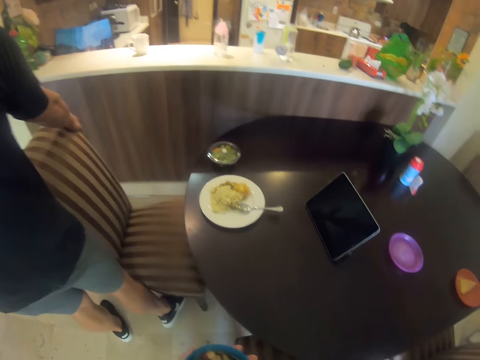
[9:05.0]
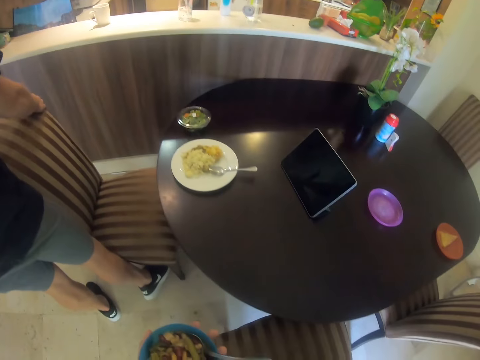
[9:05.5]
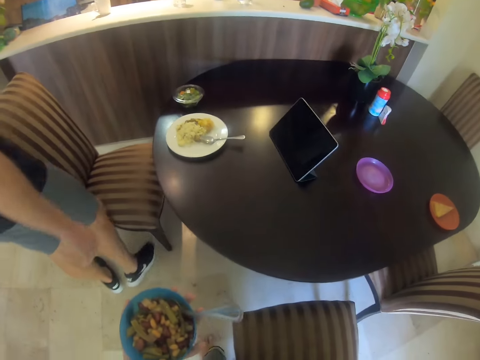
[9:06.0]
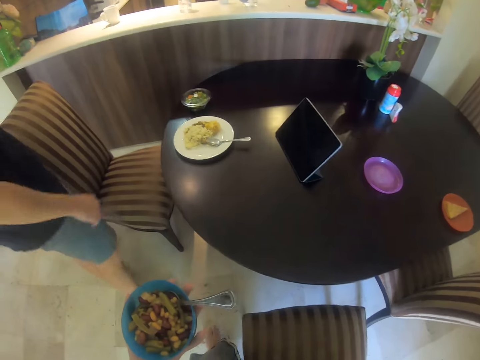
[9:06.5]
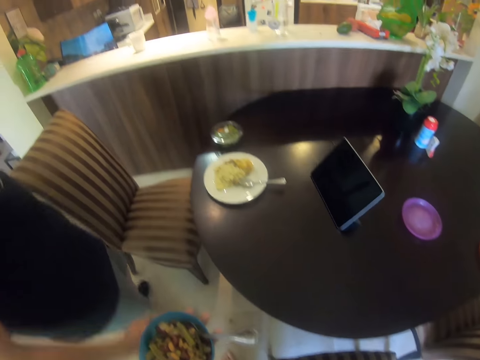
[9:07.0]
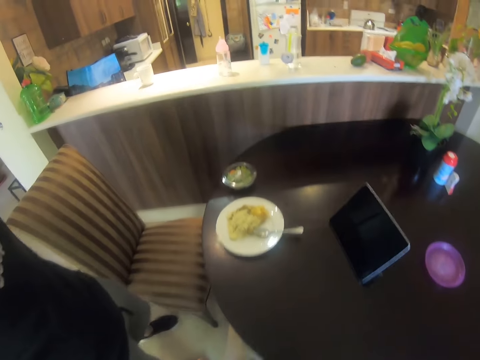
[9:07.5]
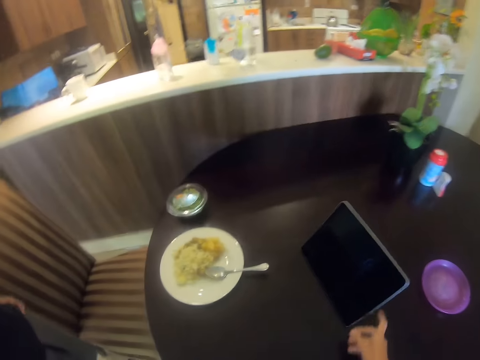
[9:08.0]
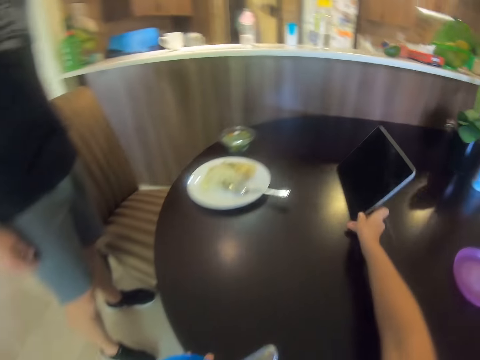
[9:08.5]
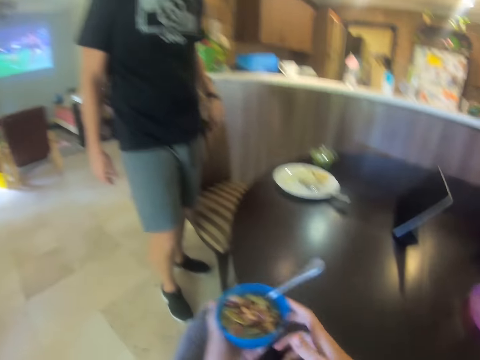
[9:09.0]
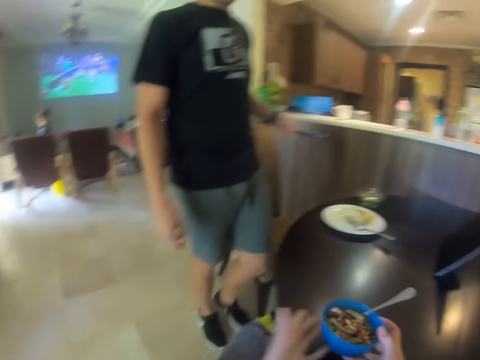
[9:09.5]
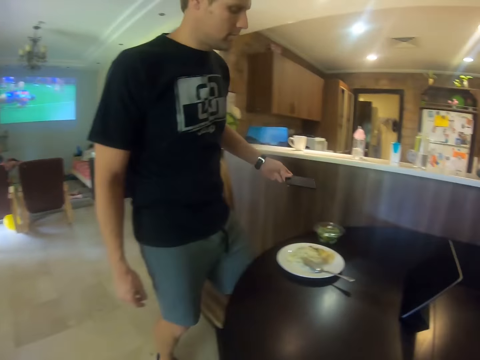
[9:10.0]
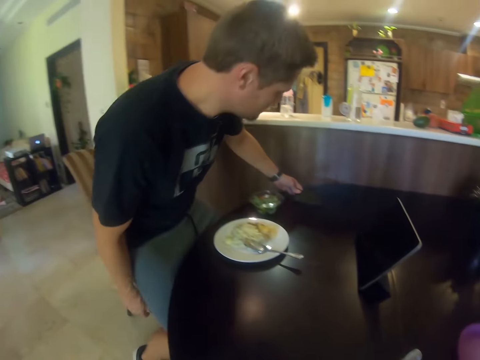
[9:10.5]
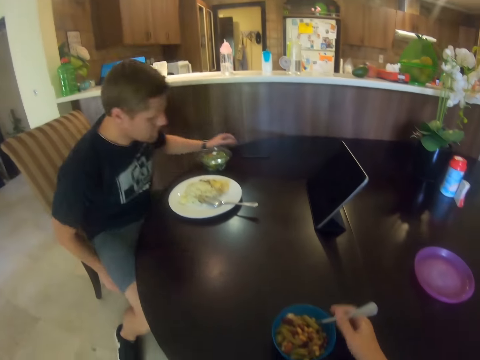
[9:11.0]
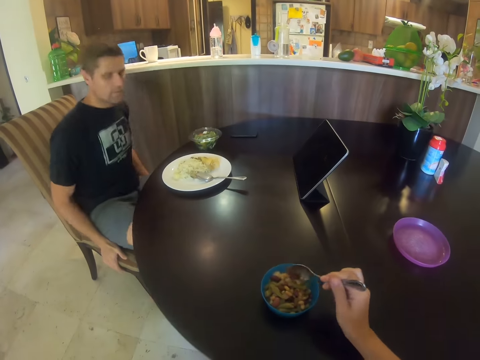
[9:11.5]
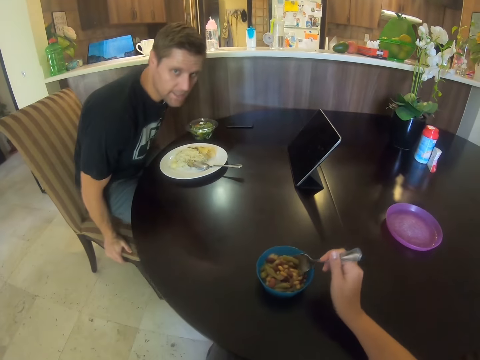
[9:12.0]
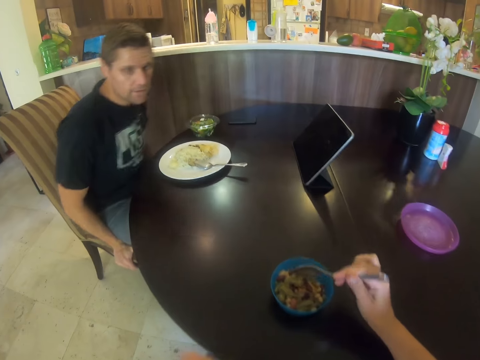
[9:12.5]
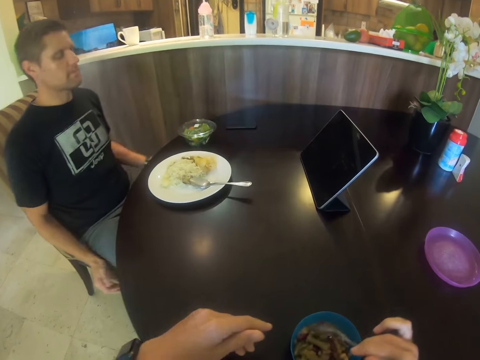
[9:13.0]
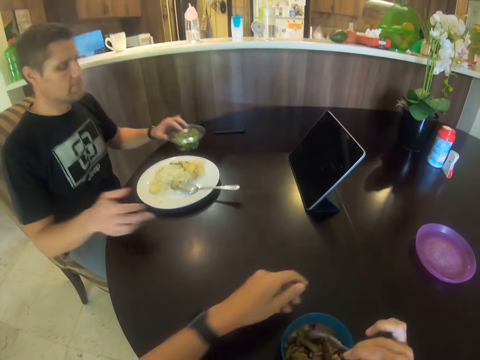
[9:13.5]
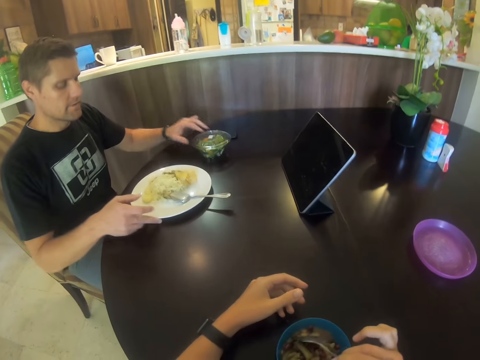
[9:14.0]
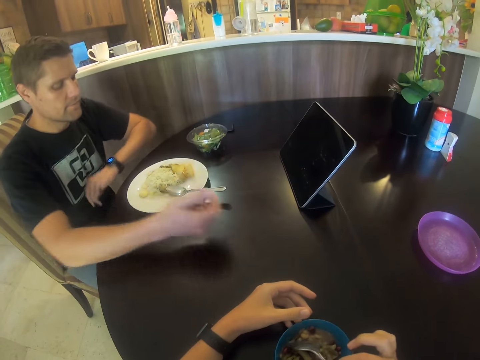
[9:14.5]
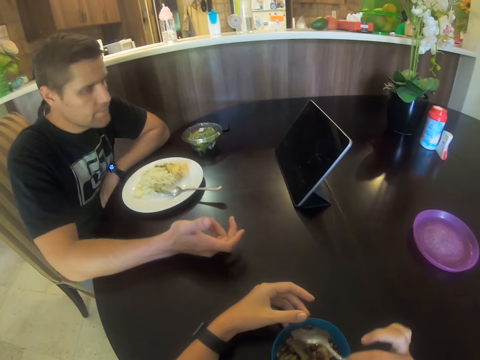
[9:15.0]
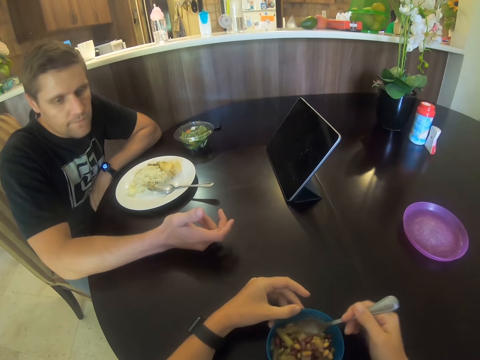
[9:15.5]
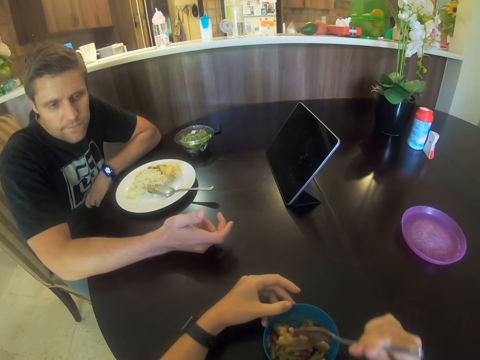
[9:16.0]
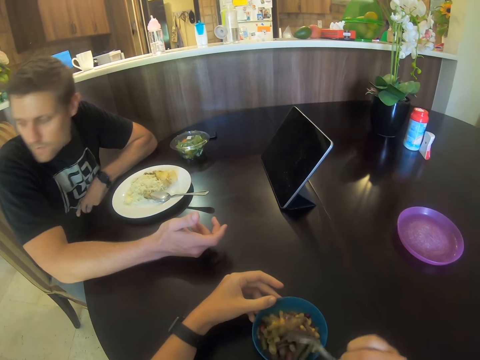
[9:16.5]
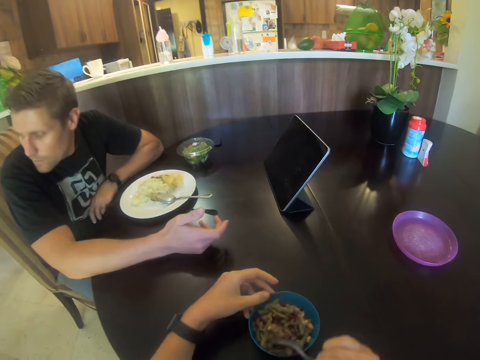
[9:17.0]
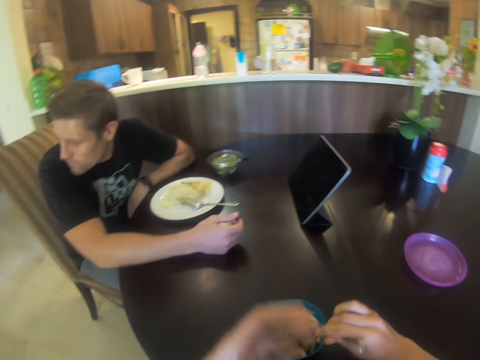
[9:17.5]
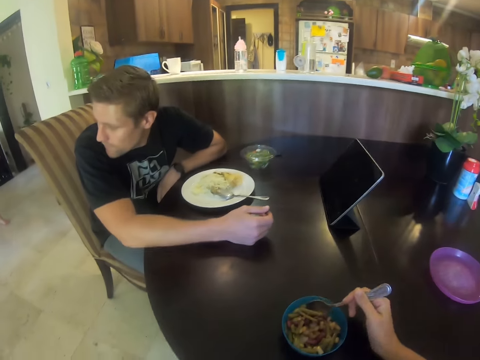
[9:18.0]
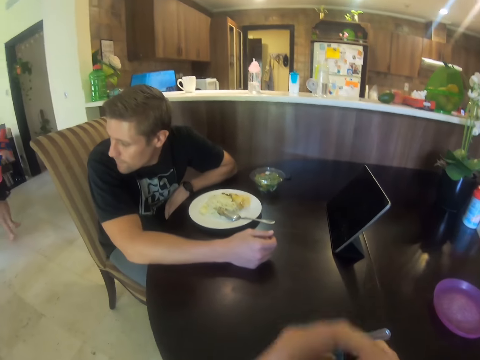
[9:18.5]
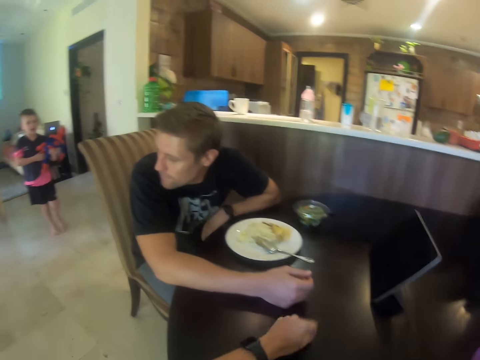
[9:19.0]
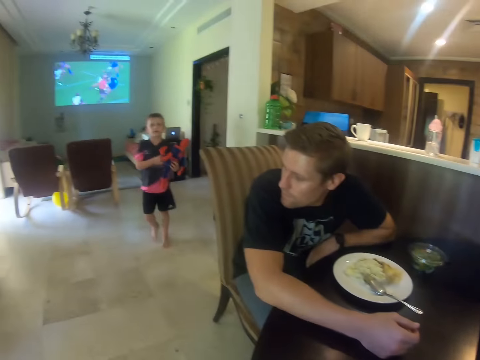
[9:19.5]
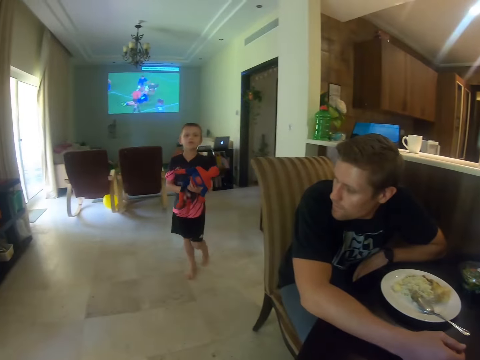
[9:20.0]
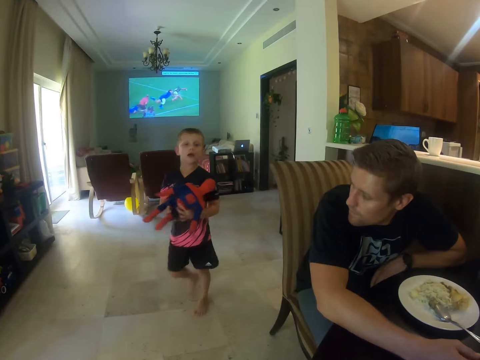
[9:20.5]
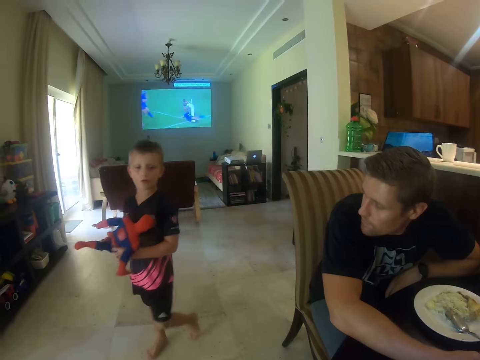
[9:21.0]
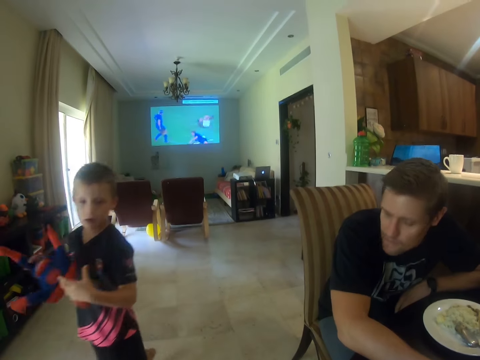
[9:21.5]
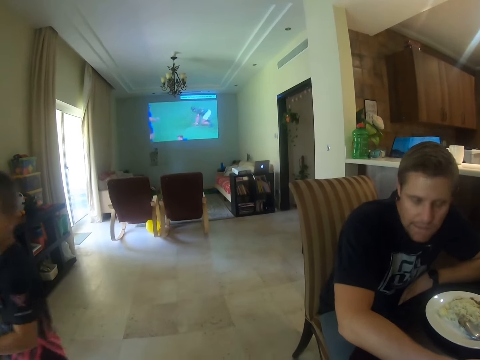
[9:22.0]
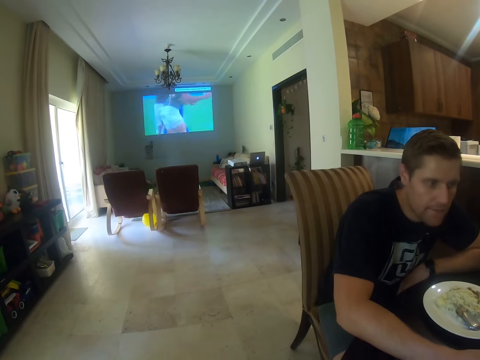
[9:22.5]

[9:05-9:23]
The camera wearer drags a chair. A man moves a chair. The camera wearer sits. The man puts a phone down and sits on the chair. The man talks. The camera wearer talks and mixes food in the bowl. Another person talks. The man talks. A third person comes around the dining area part and talks.

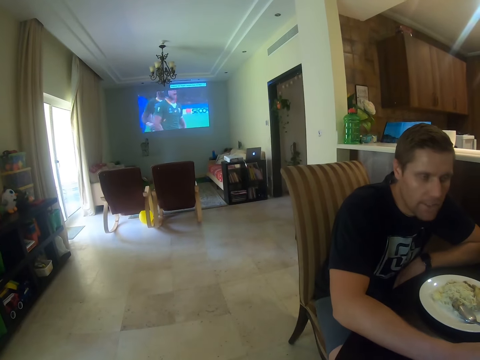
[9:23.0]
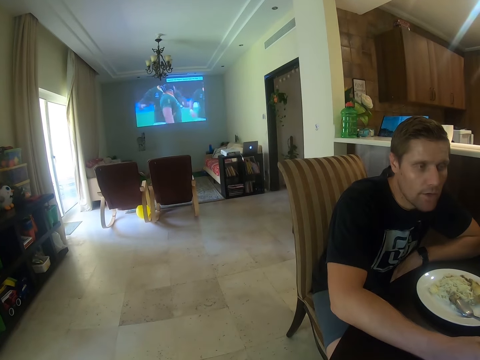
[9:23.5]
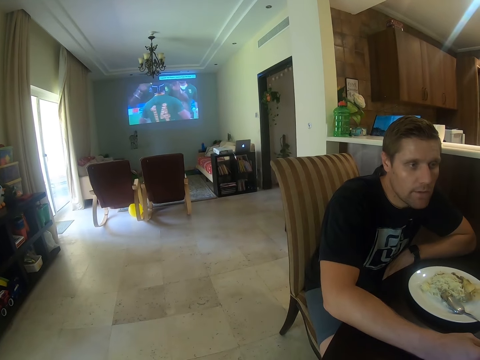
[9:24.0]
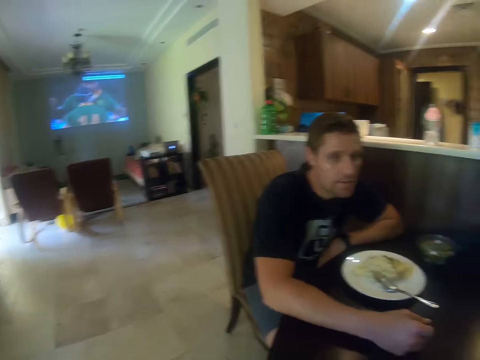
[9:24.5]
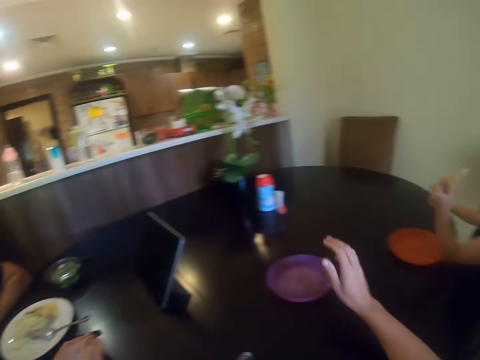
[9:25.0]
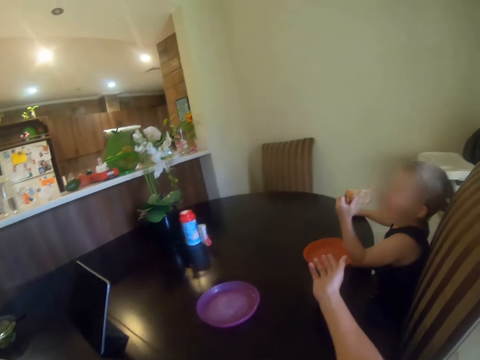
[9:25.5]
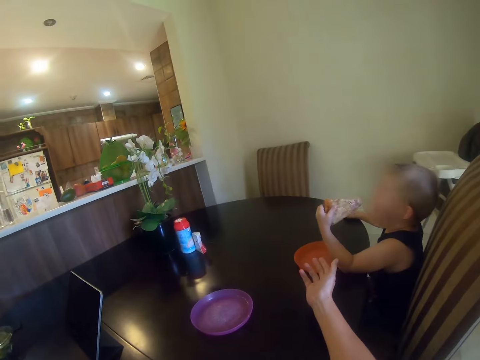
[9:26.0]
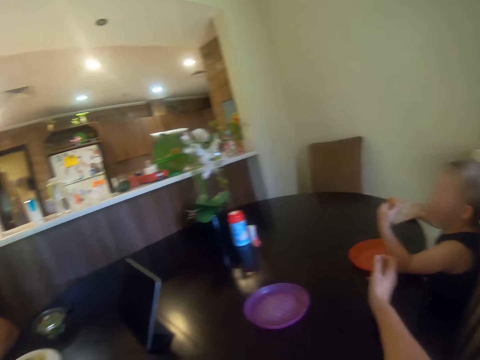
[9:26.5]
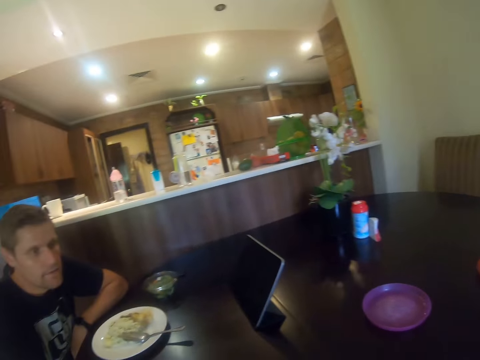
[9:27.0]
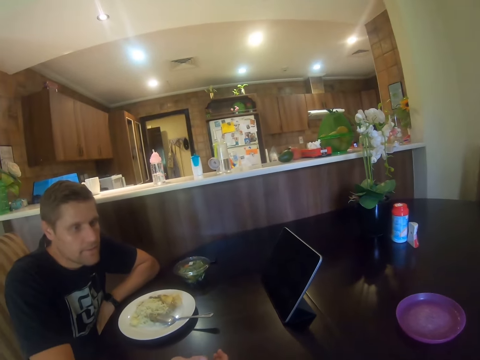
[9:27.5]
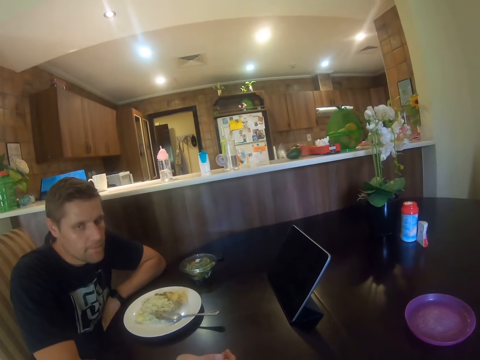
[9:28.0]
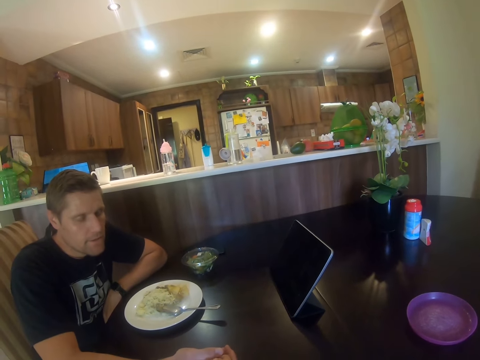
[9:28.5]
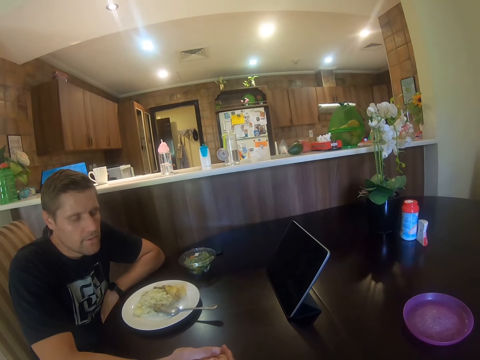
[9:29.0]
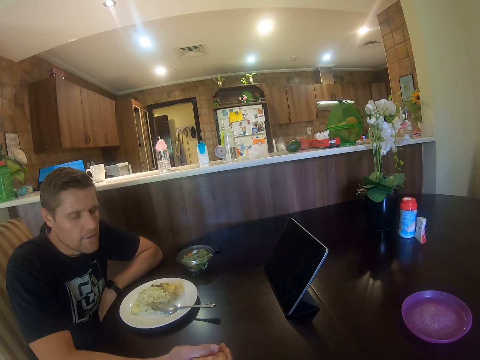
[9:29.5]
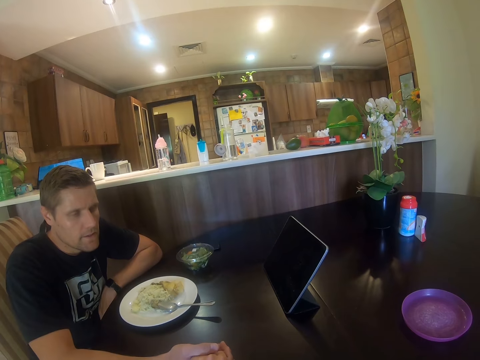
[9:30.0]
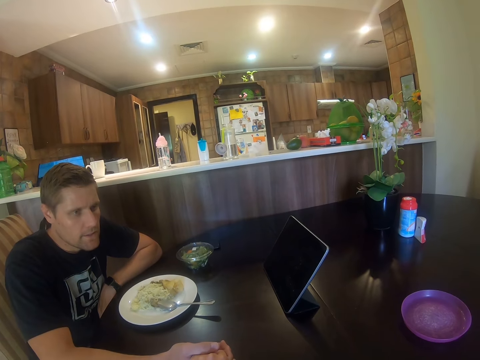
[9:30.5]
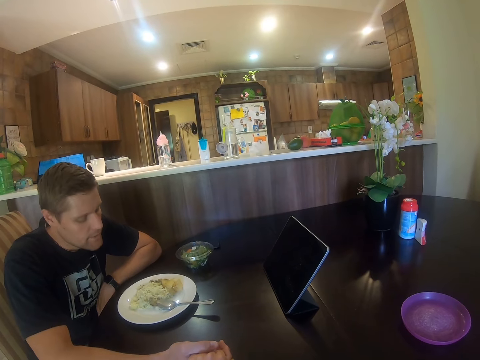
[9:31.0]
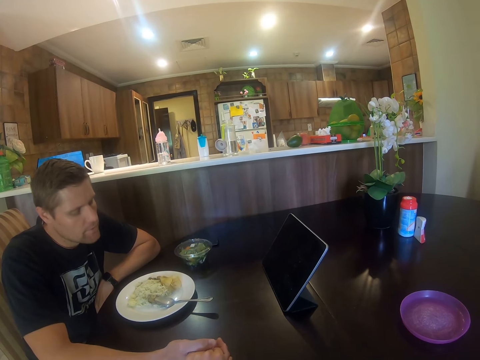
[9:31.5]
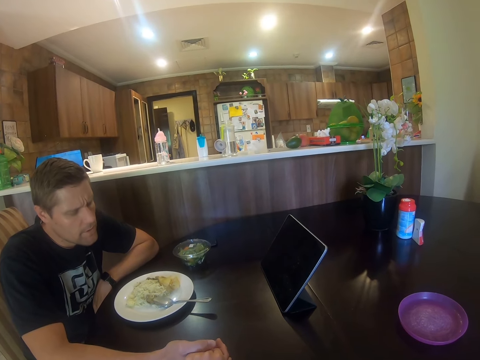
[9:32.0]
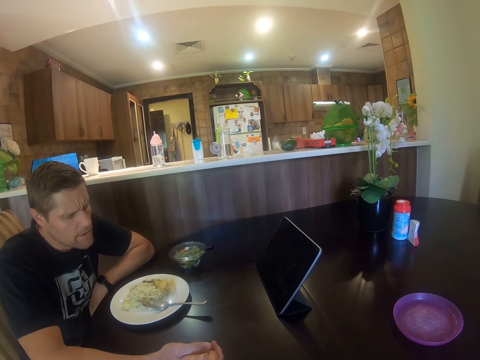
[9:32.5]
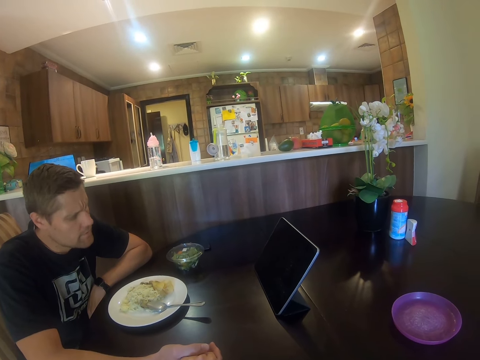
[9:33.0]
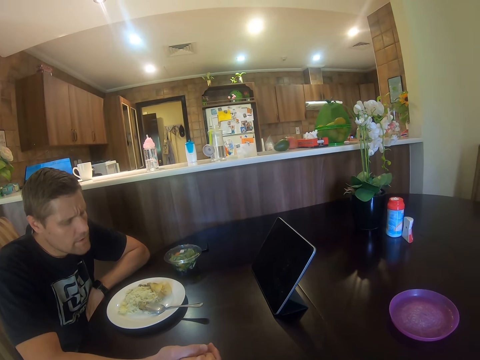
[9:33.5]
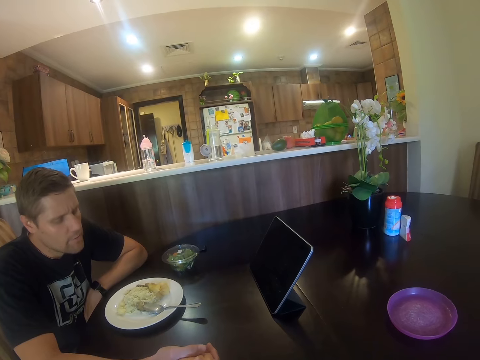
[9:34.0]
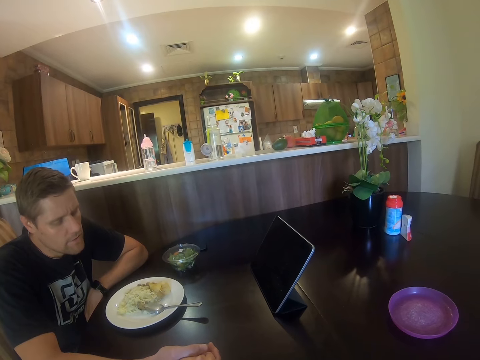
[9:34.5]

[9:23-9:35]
A person talks. The camera wearer watches a television. The person eats food on the dining area part.
